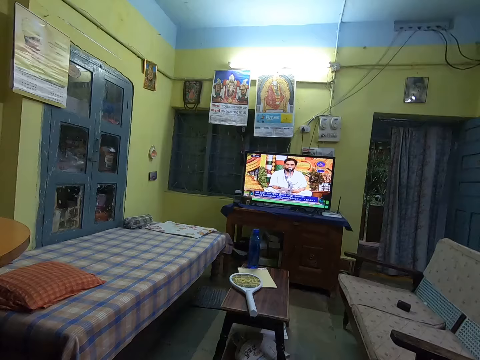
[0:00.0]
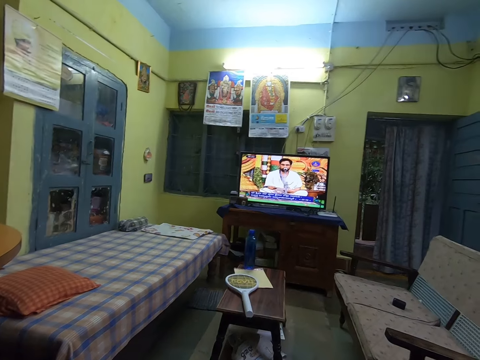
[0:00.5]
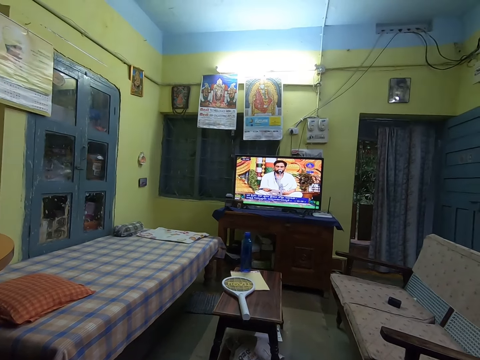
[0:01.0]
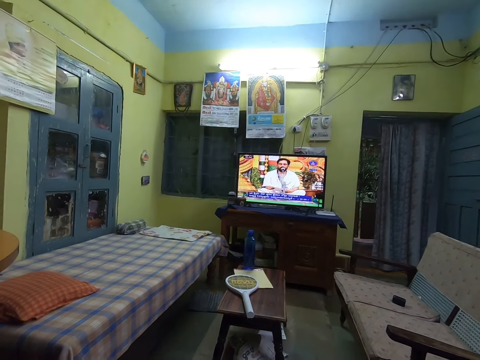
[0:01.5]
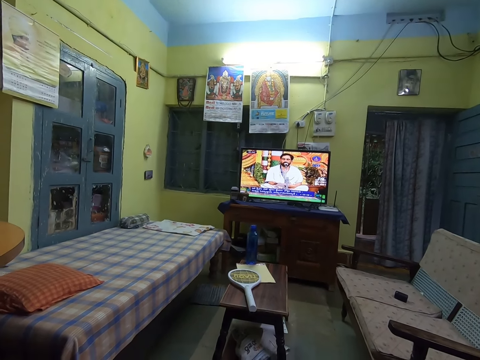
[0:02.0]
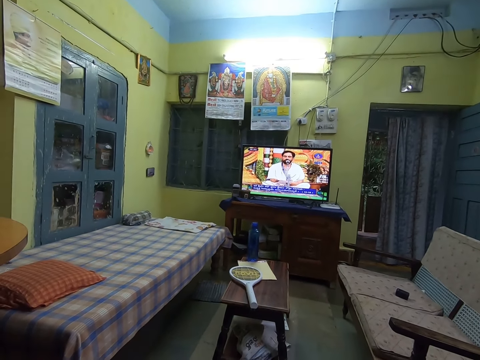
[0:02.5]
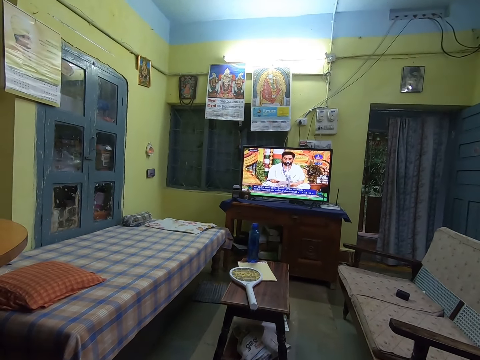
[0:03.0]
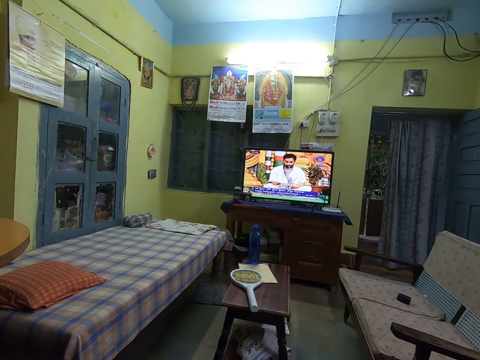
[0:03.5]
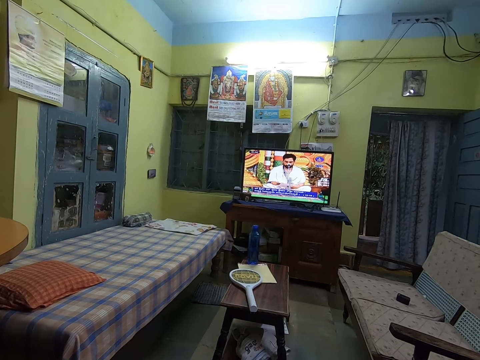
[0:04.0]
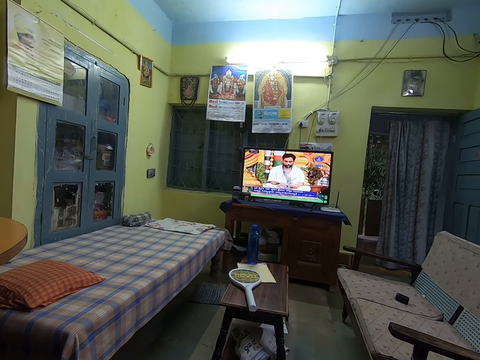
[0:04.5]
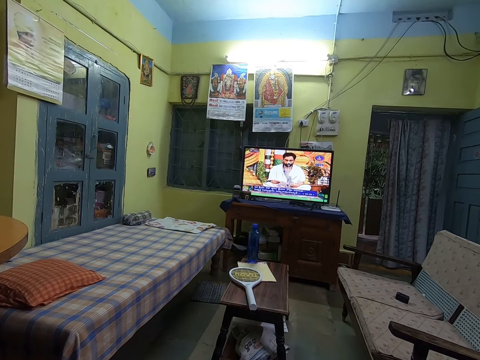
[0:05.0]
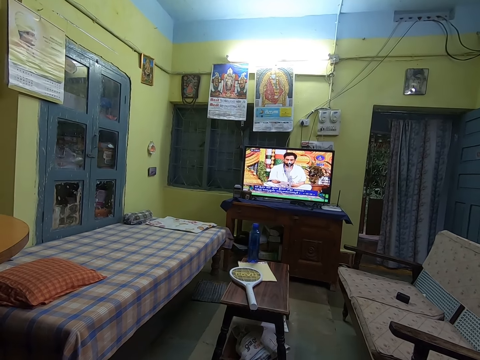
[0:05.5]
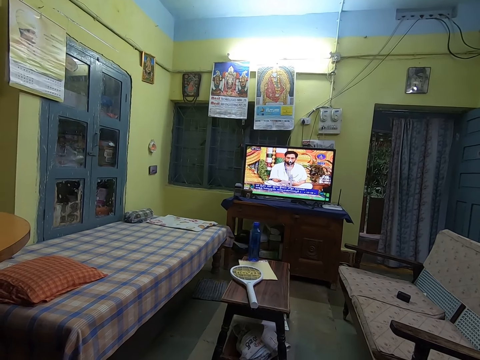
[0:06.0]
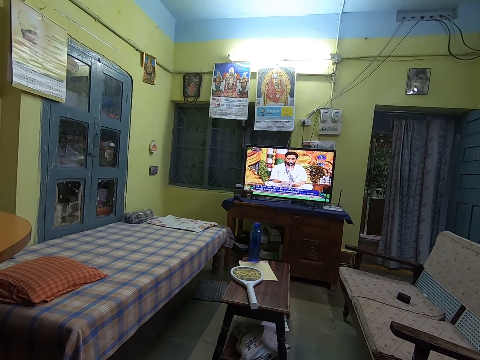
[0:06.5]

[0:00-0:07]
The camera wearer watches the television set in the room.

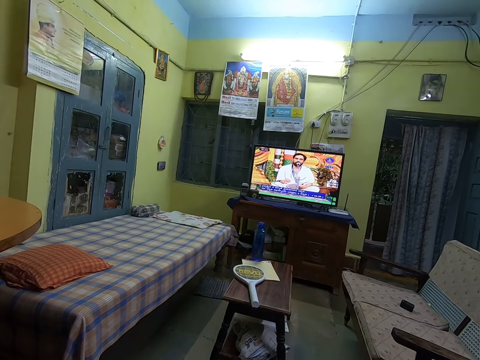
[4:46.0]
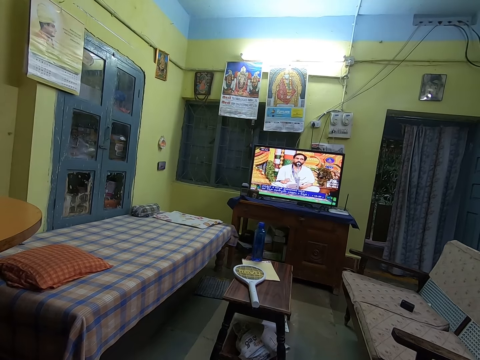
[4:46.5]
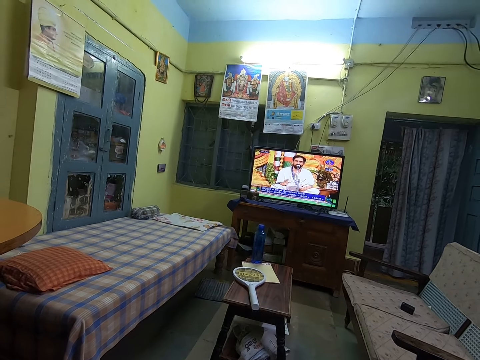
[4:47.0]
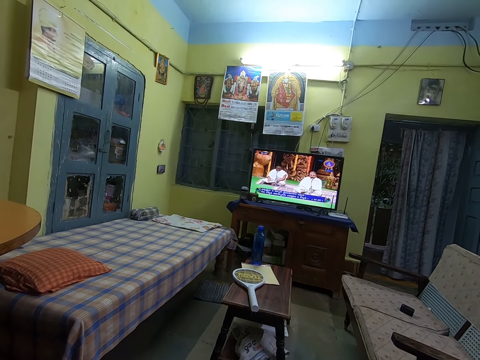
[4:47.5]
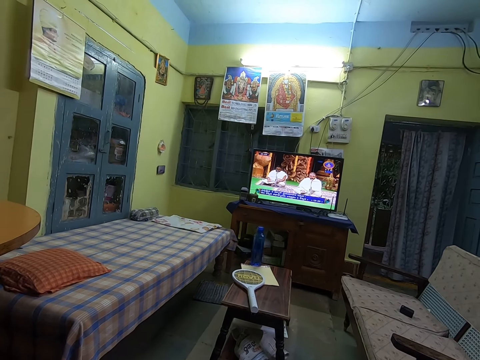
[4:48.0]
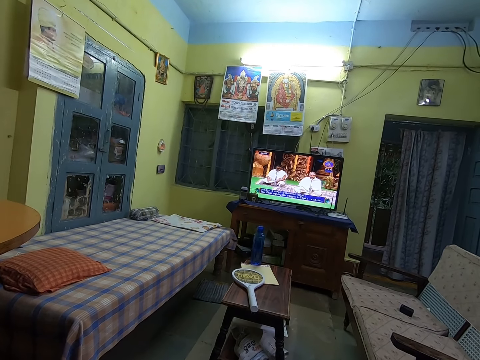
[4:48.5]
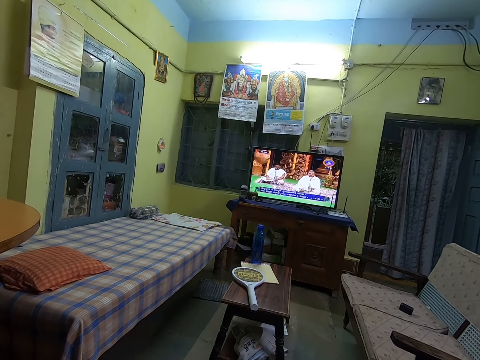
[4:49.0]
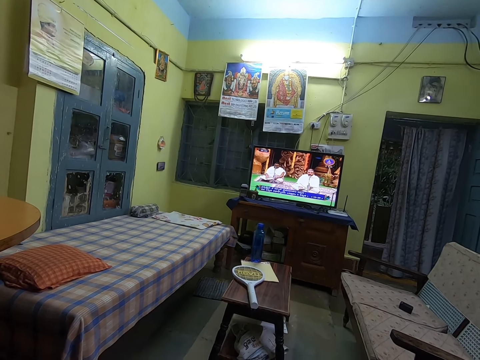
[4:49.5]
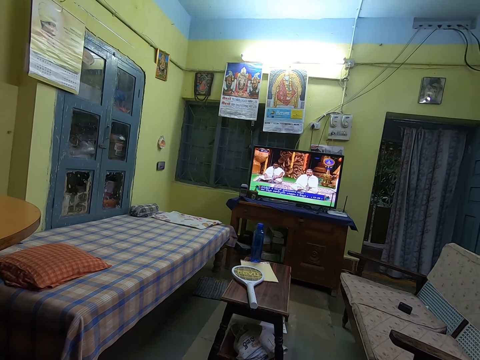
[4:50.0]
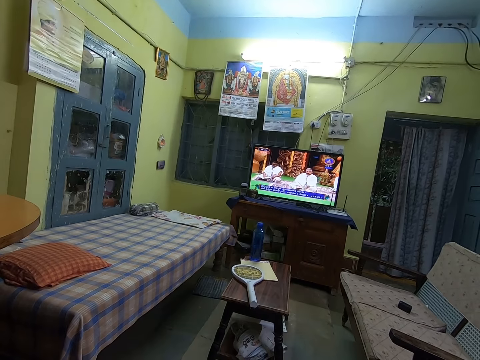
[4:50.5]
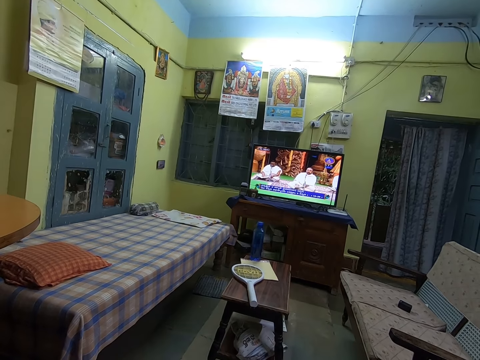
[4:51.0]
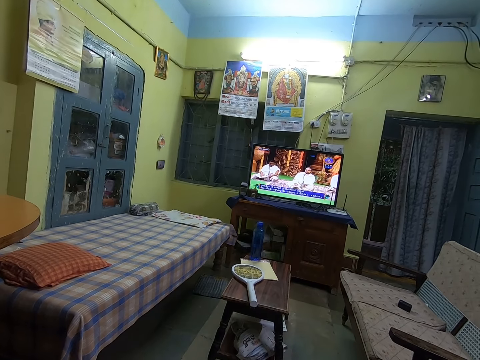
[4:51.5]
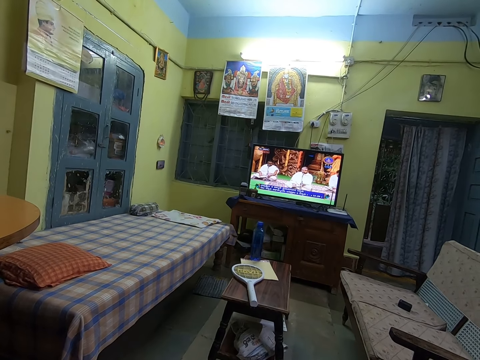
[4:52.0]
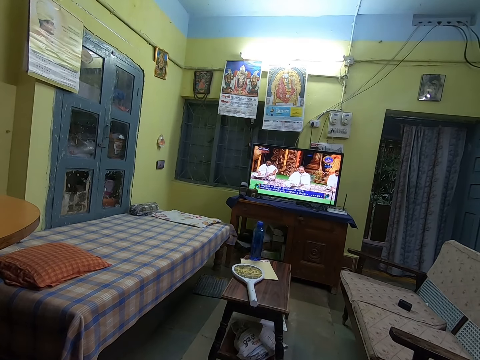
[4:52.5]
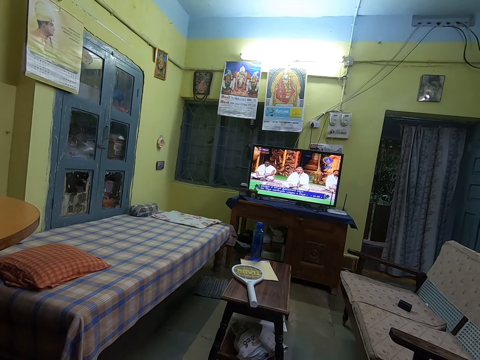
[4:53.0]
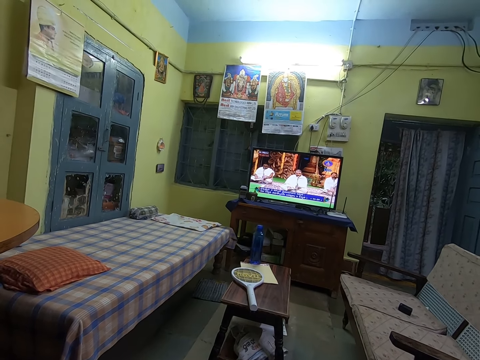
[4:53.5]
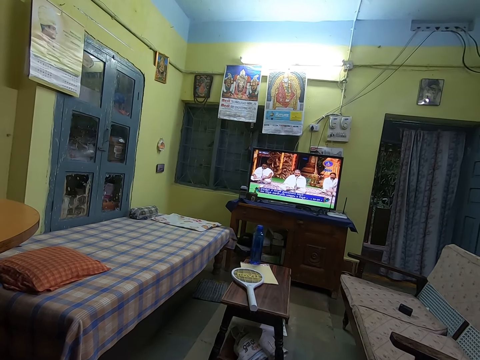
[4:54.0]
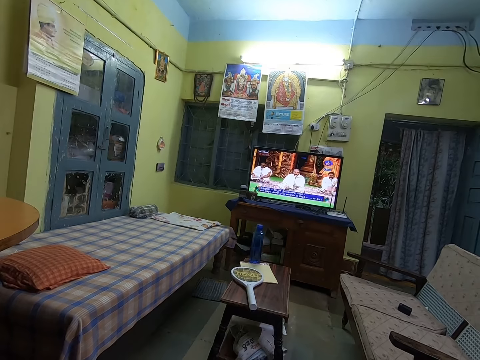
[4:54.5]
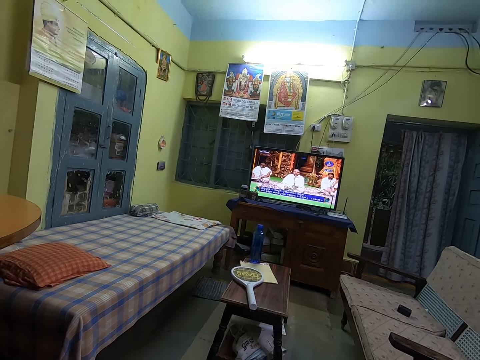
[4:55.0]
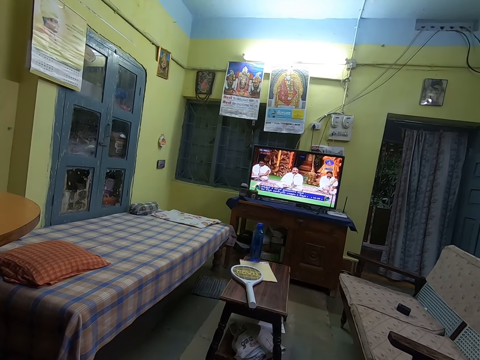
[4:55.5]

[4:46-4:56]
The camera wearer sings. They stop. They sing.

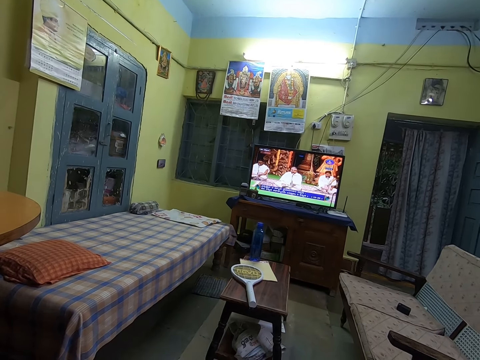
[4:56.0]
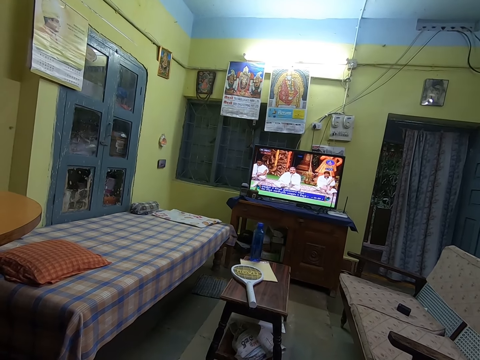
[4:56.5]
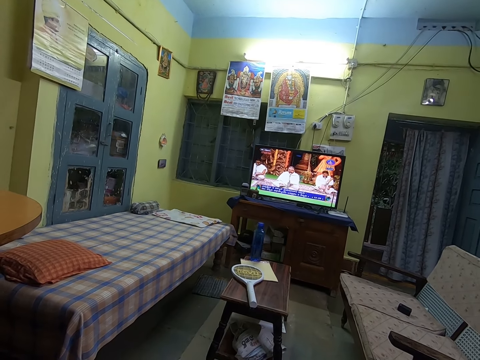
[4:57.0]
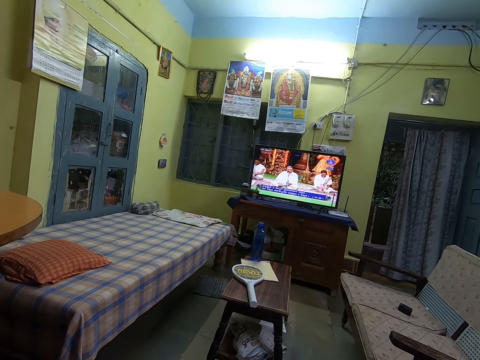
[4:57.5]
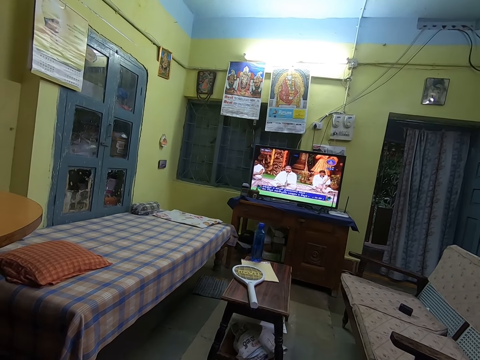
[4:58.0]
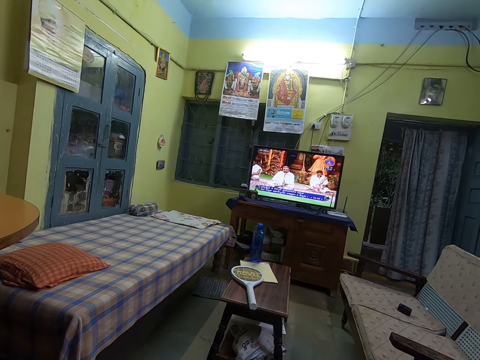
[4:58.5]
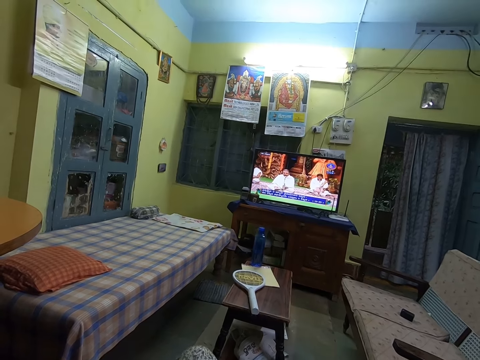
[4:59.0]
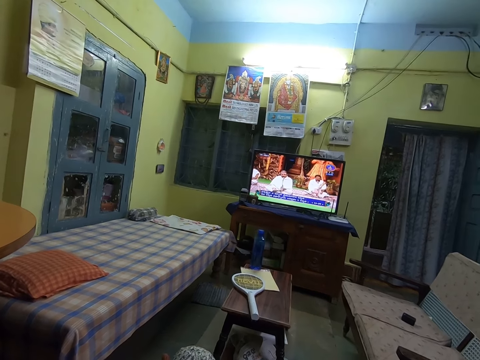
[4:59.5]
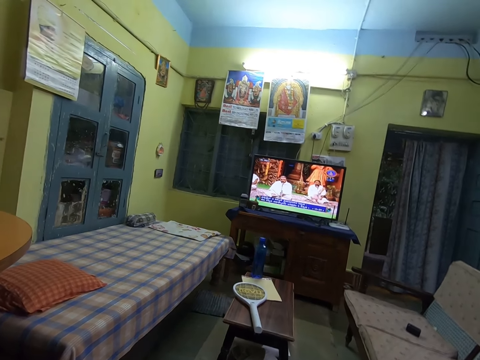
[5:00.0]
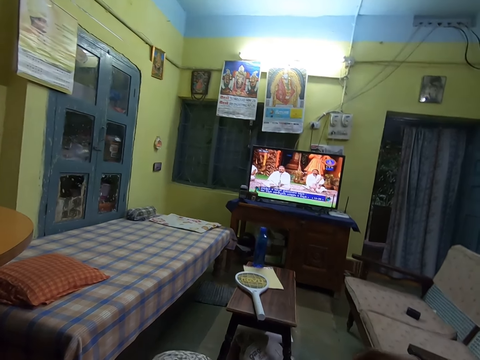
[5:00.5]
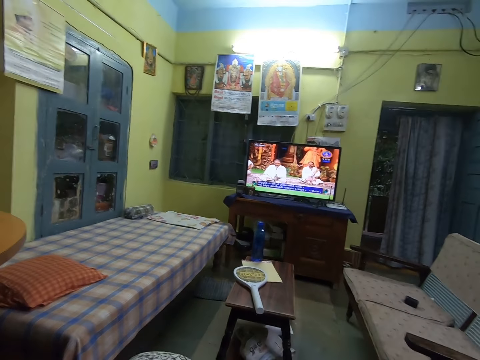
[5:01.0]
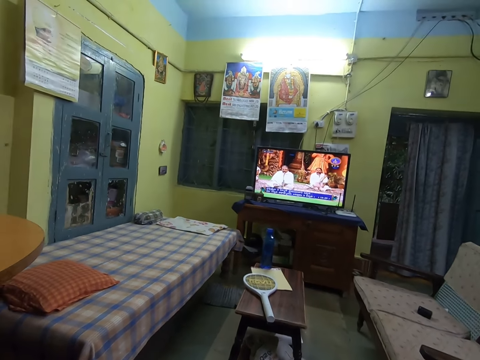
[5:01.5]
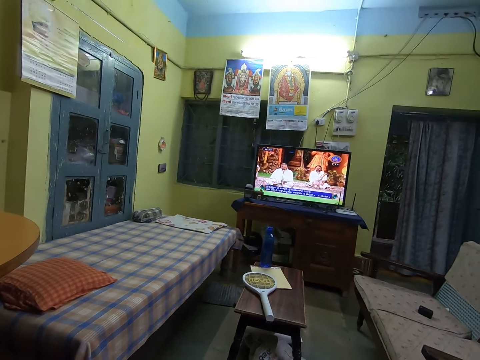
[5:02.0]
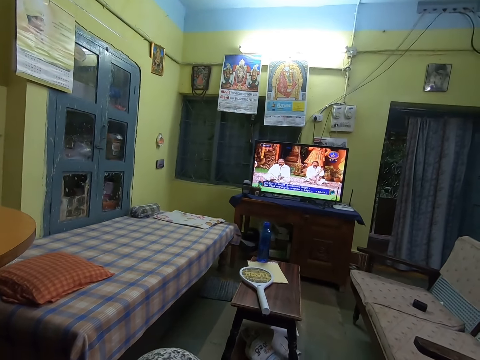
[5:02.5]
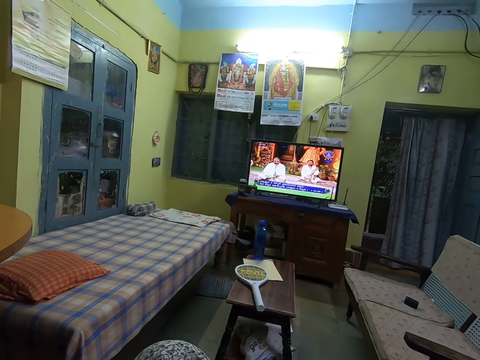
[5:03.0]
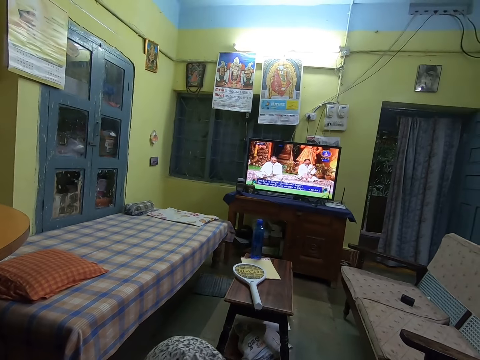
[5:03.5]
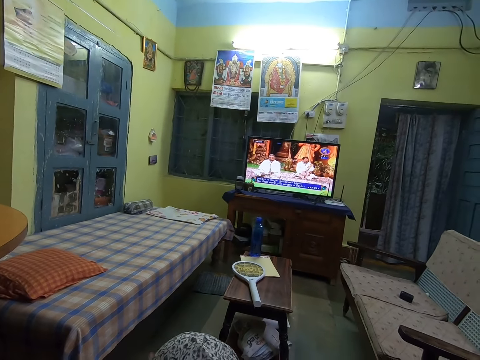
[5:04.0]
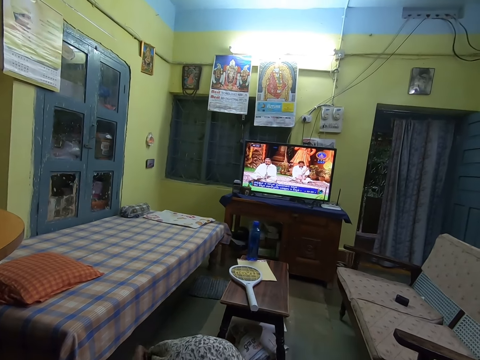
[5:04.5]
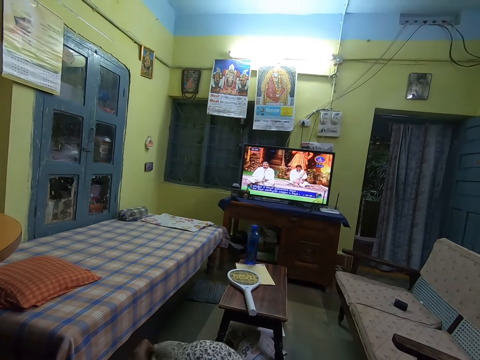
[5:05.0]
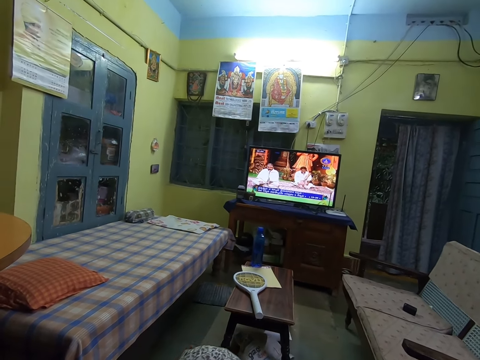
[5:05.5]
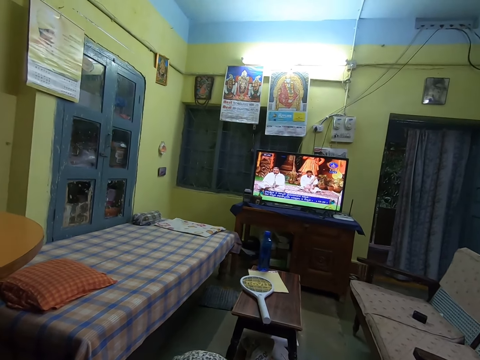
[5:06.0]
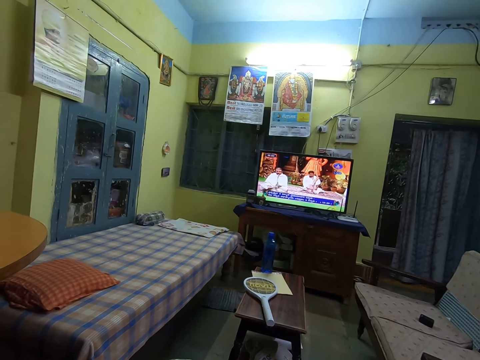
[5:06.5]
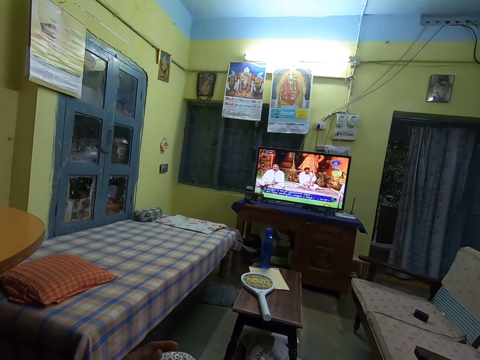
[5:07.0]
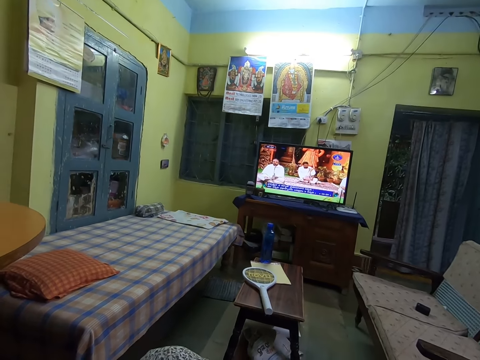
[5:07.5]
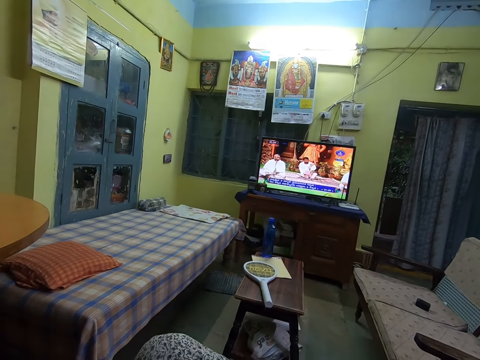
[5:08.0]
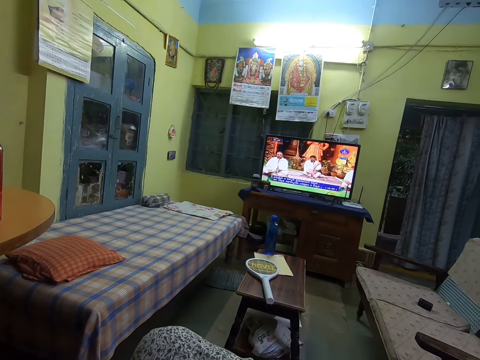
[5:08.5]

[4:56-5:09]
The camera wearer stops. She crosses her legs. She sings. She stops. She adjusts her cloth with her left hand. She sings. She rubs her left hand on her lap.
